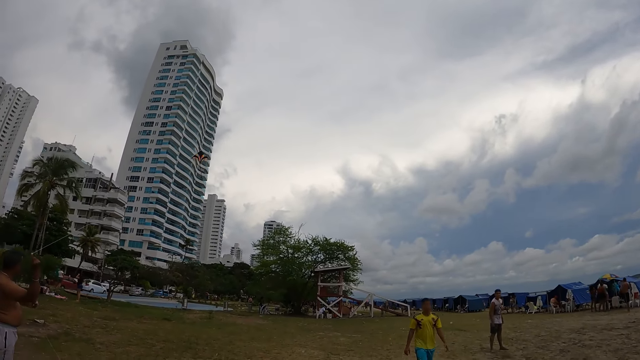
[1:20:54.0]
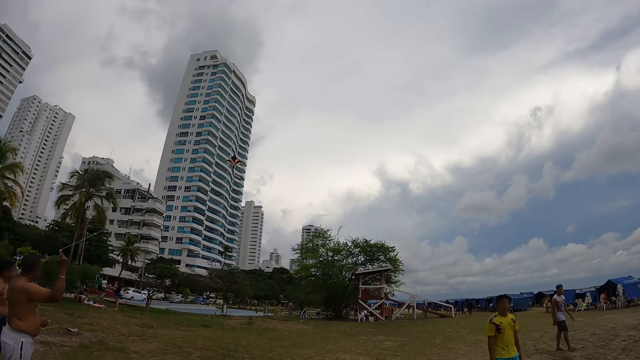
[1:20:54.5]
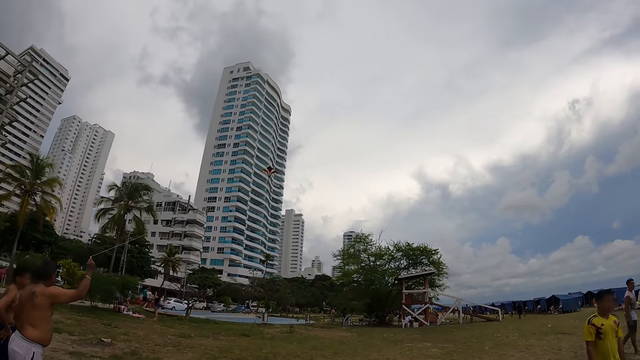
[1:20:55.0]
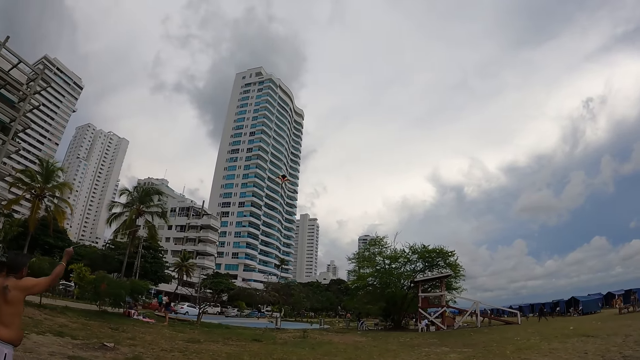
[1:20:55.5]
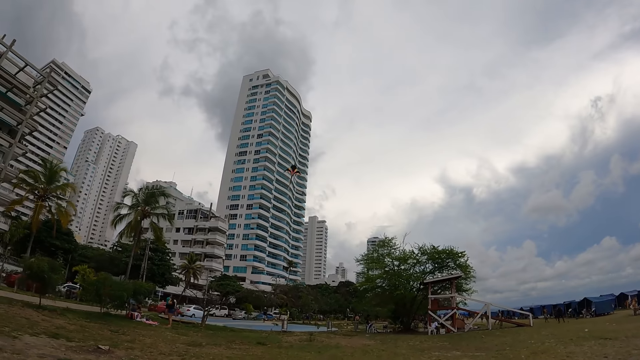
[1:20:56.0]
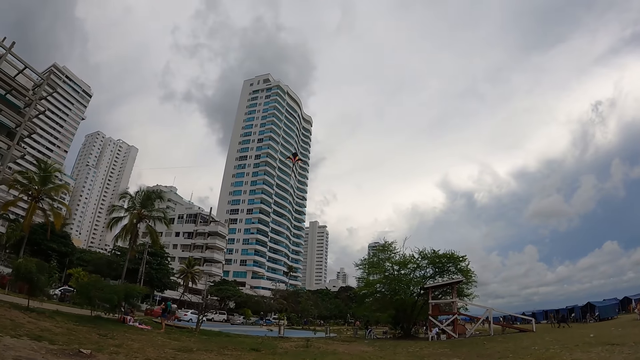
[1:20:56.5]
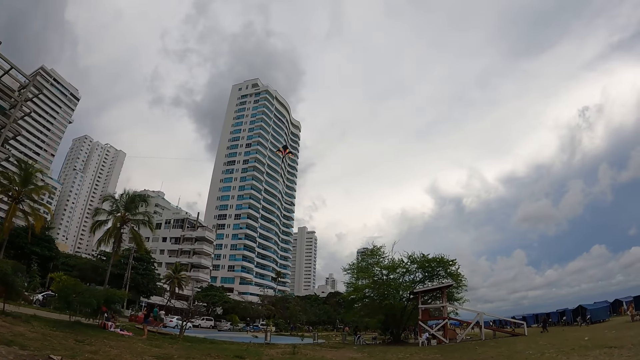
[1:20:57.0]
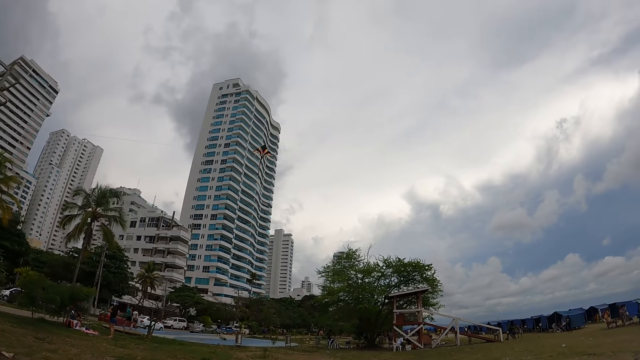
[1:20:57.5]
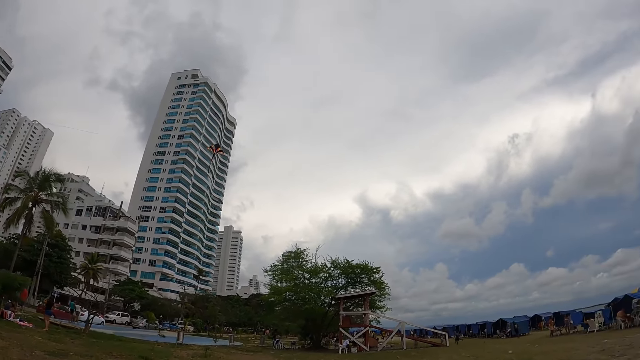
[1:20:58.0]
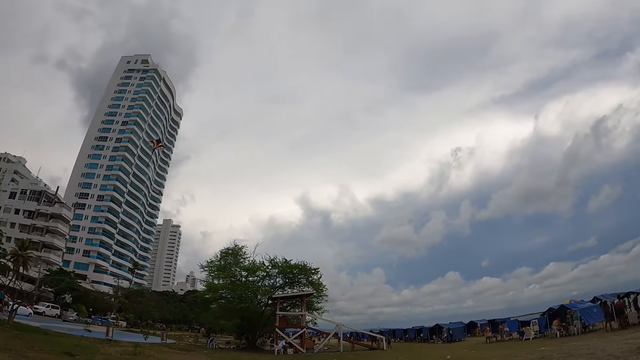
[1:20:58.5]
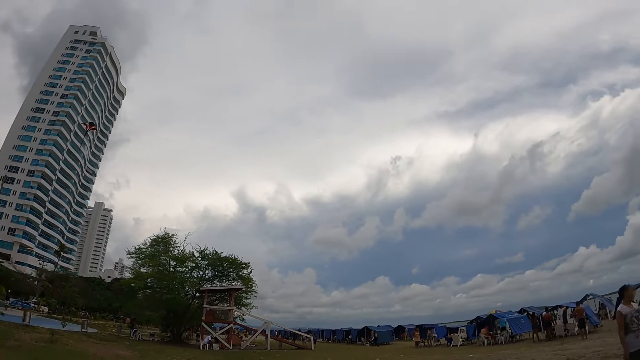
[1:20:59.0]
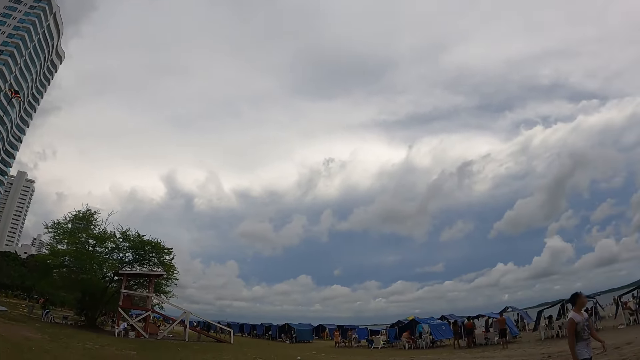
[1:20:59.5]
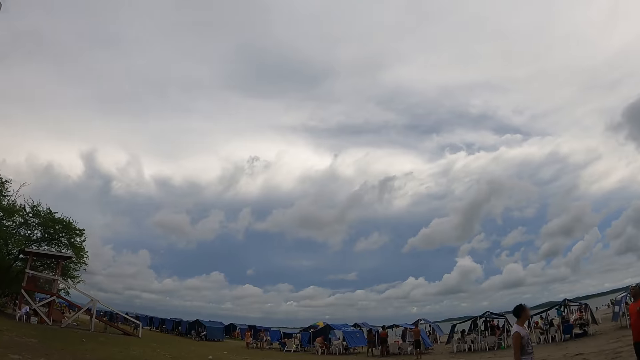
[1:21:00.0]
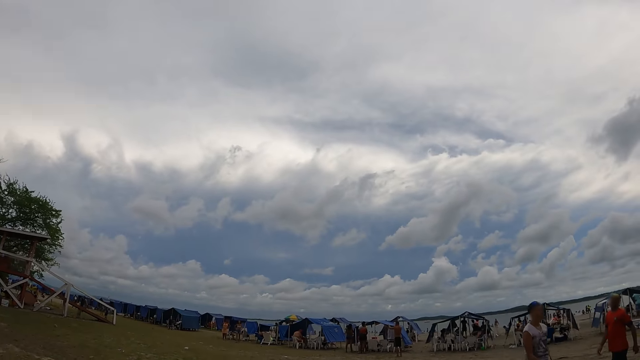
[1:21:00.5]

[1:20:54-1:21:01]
The camera wearer walks around the field.

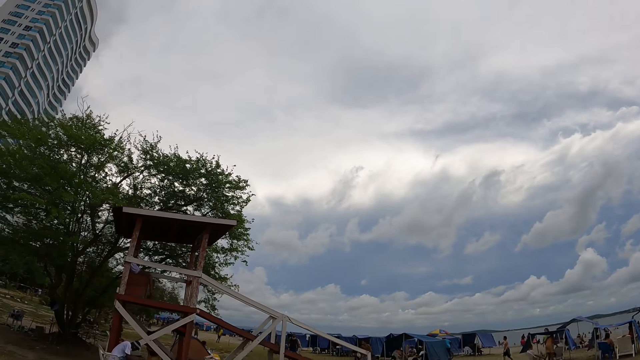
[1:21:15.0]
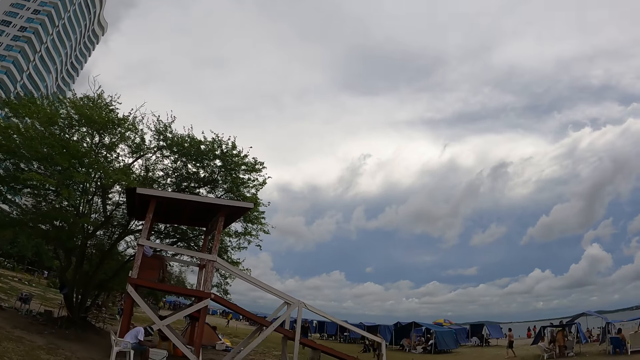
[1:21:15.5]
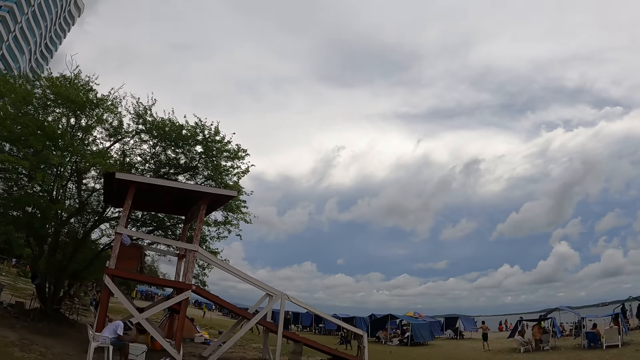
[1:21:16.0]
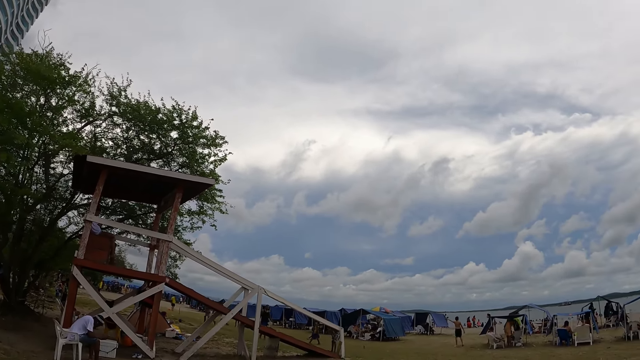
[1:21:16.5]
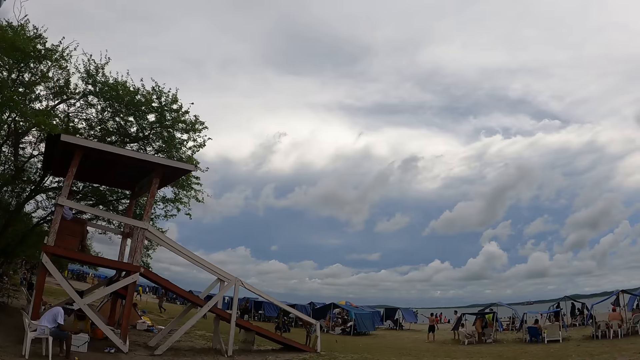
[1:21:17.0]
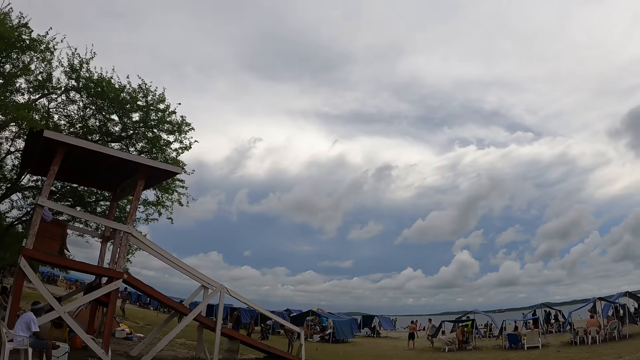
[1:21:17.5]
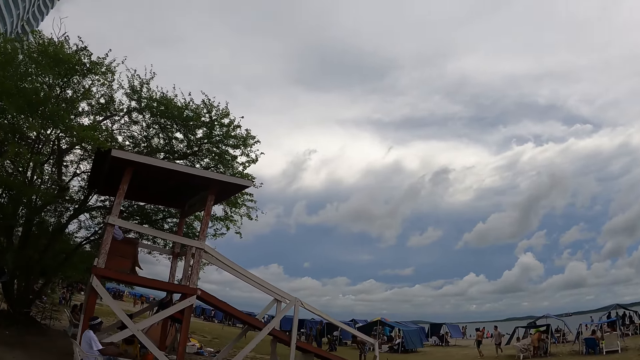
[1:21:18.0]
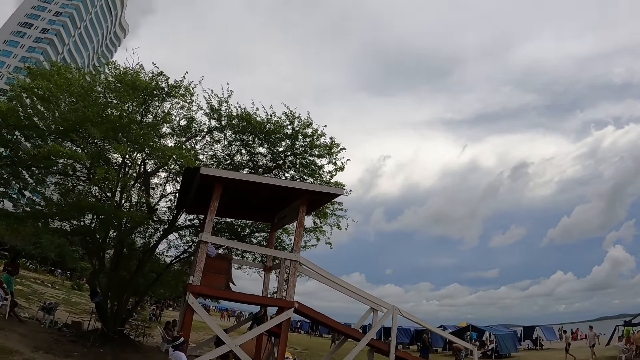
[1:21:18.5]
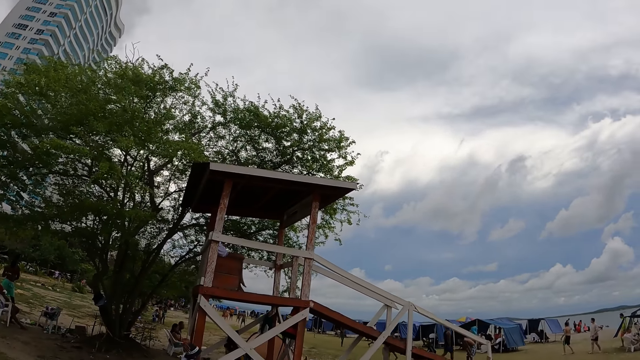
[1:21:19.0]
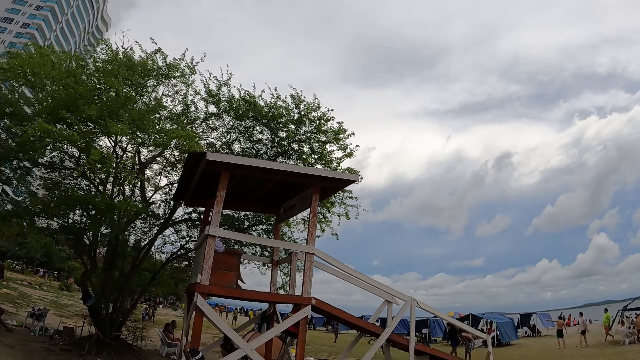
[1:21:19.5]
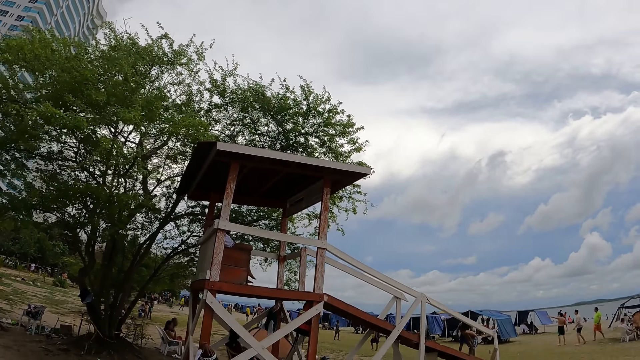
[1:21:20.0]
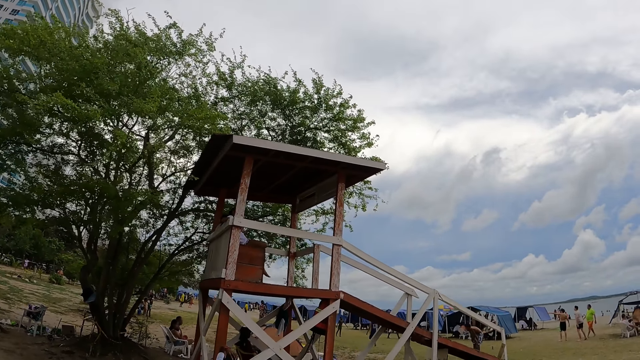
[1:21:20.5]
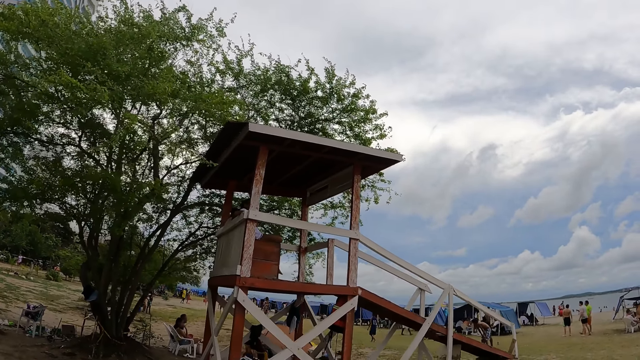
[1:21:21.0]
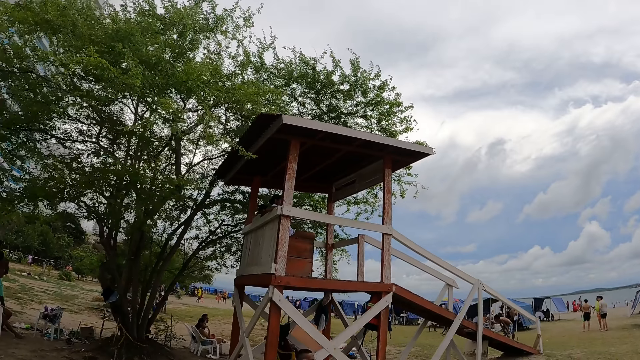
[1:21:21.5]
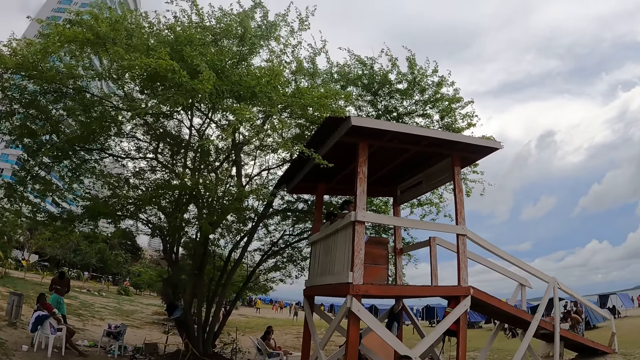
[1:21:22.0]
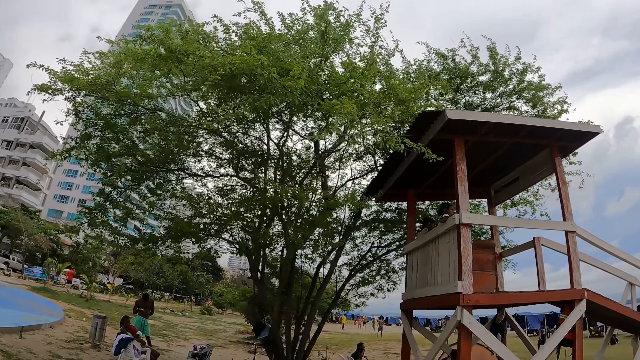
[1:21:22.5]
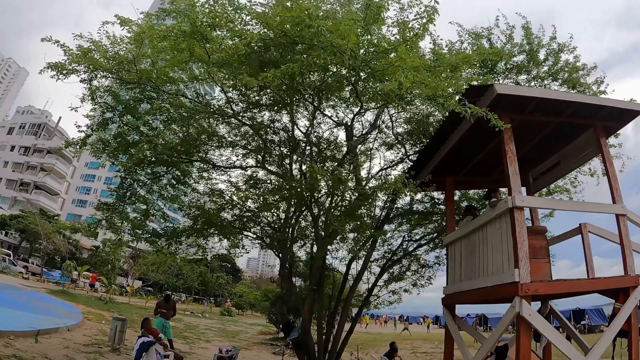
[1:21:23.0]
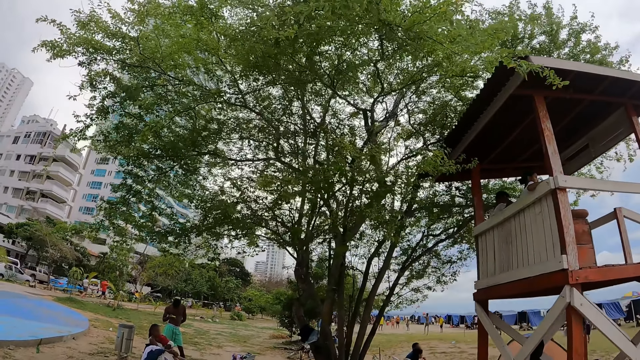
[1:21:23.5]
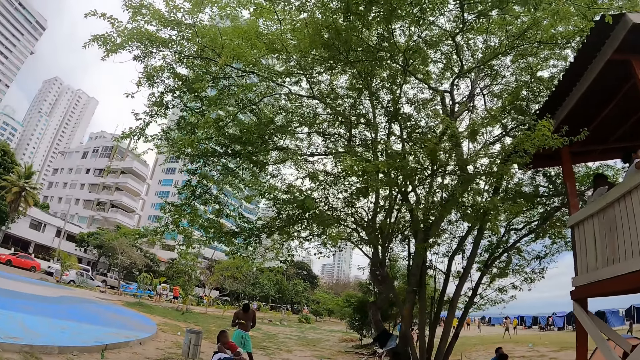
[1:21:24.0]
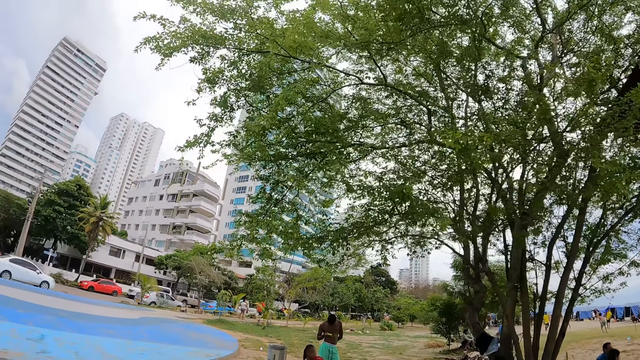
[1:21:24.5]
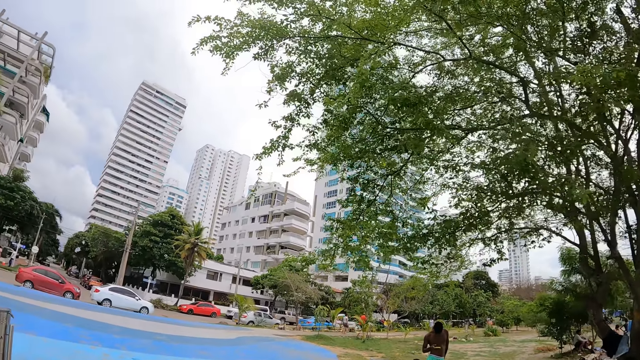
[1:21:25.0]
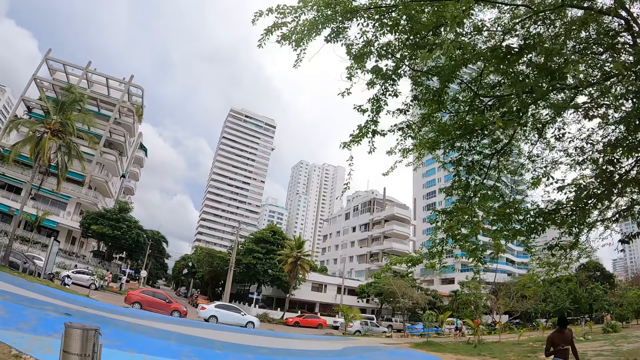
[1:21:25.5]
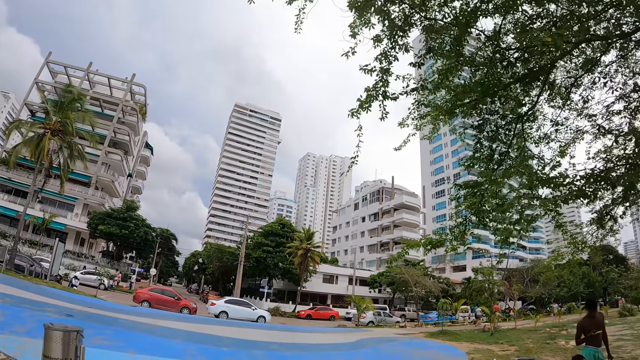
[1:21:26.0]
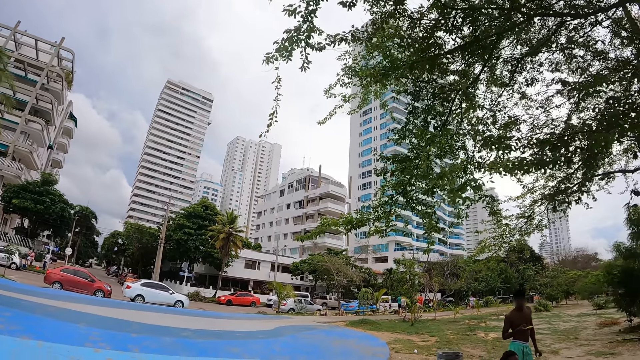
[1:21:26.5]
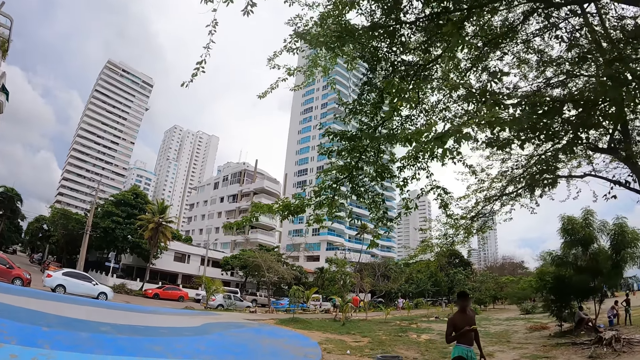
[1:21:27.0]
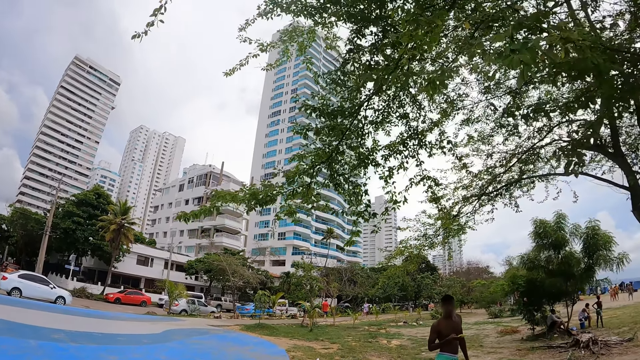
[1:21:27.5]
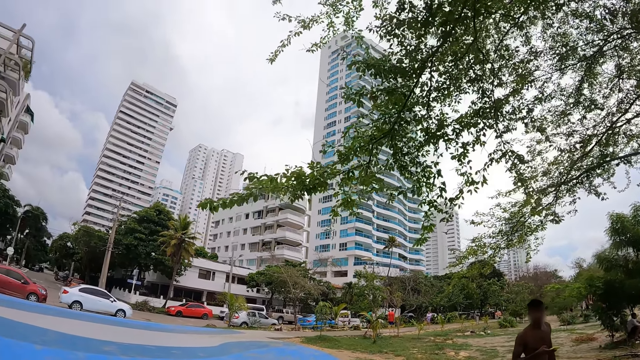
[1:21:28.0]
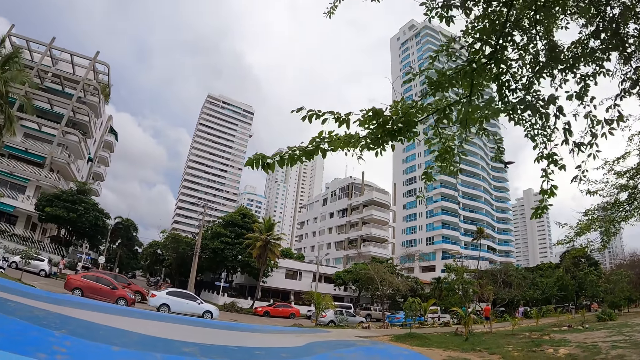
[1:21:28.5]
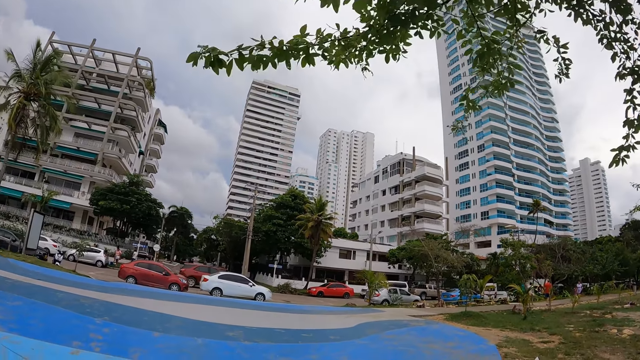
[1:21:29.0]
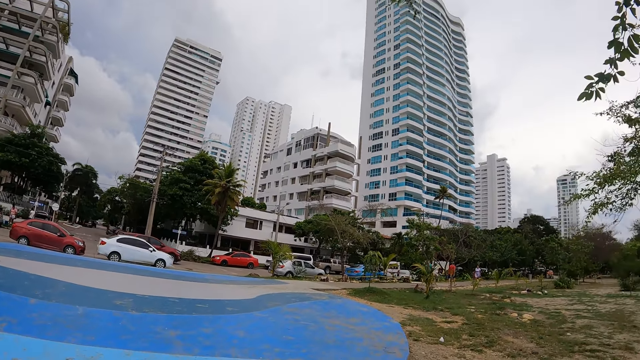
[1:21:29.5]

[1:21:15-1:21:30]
The camera wearer looks around the sky. They walk outdoors.
